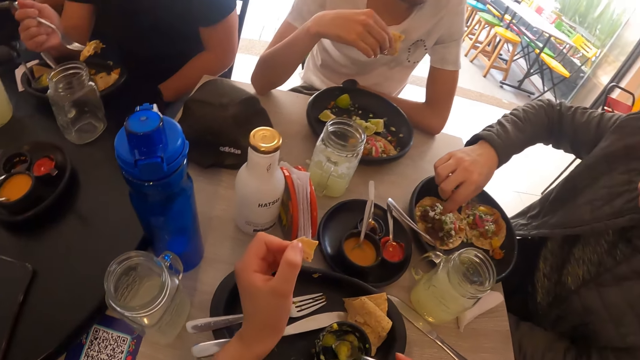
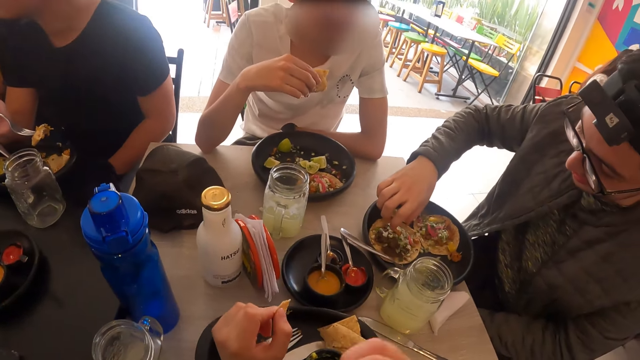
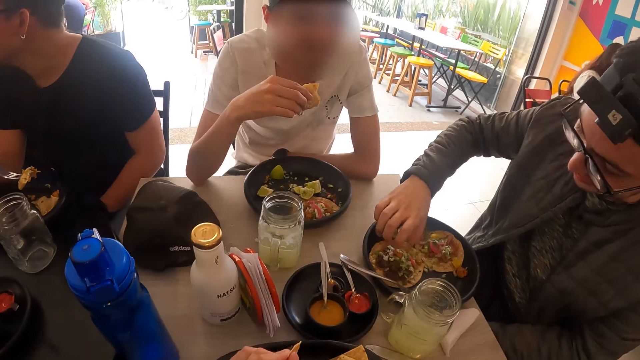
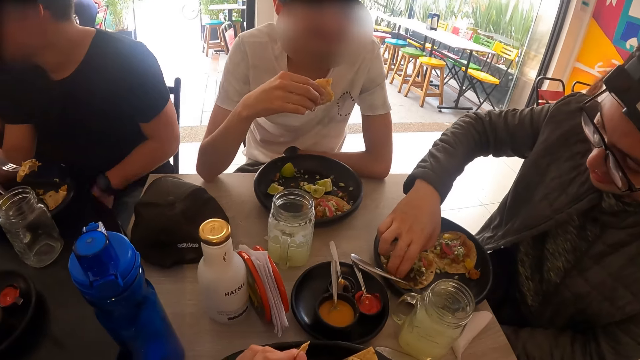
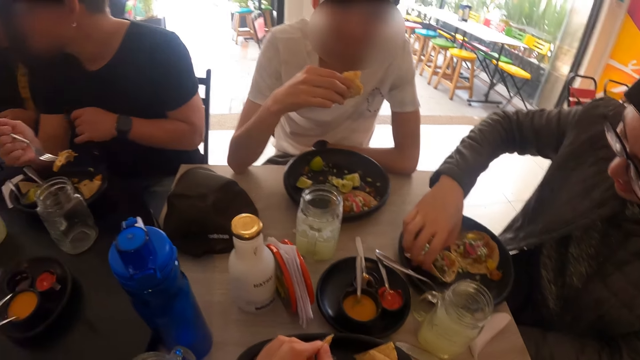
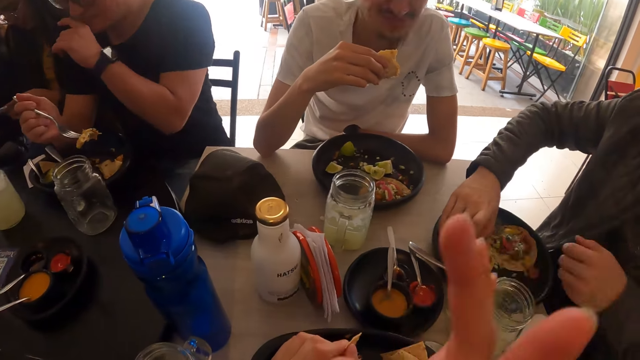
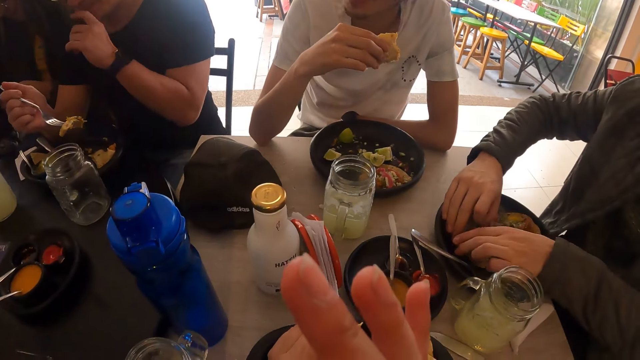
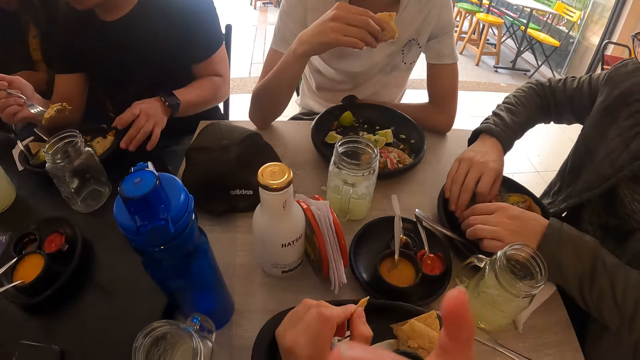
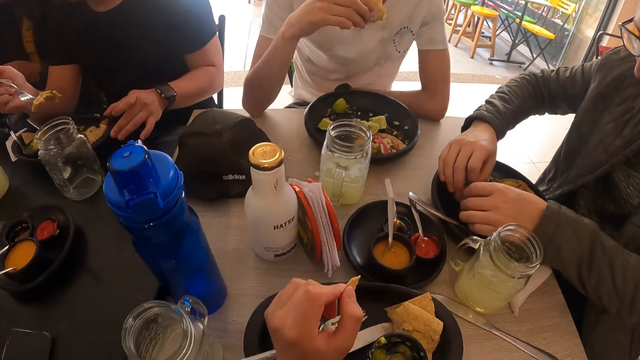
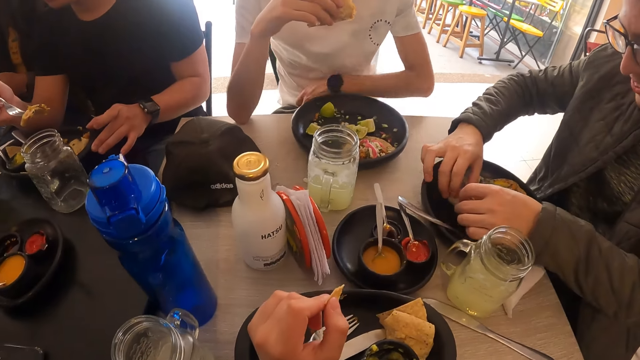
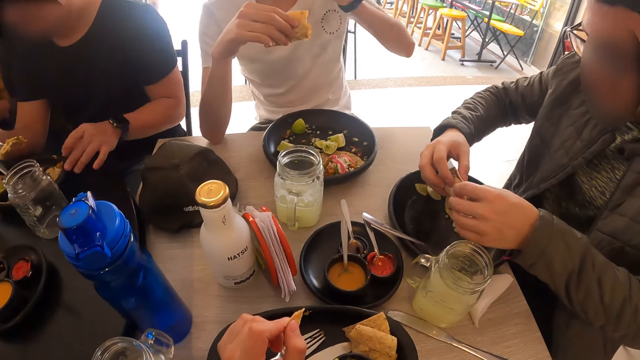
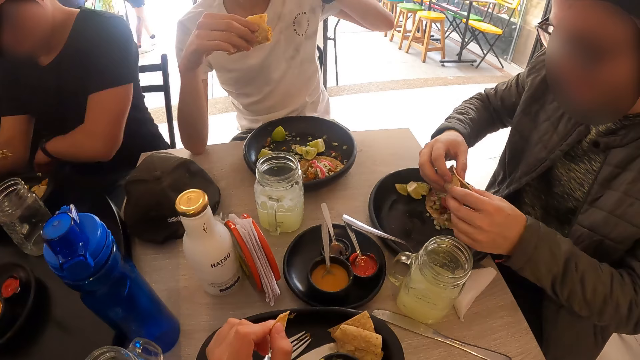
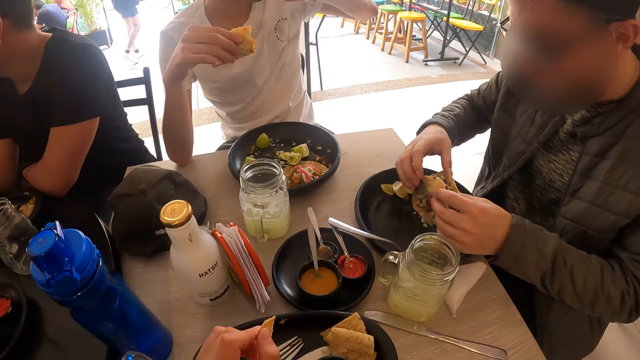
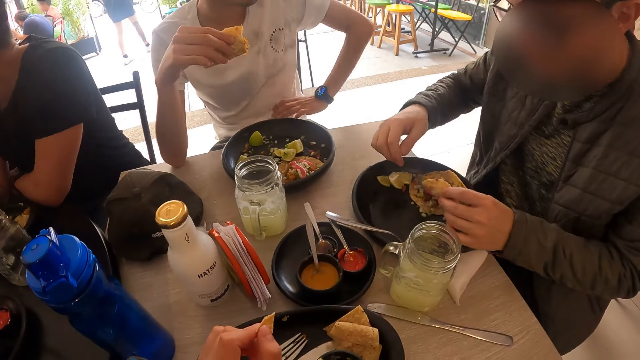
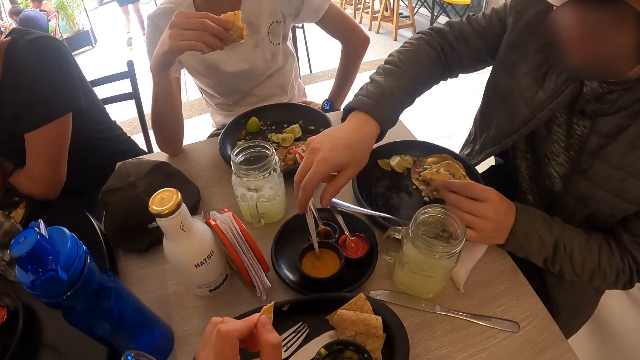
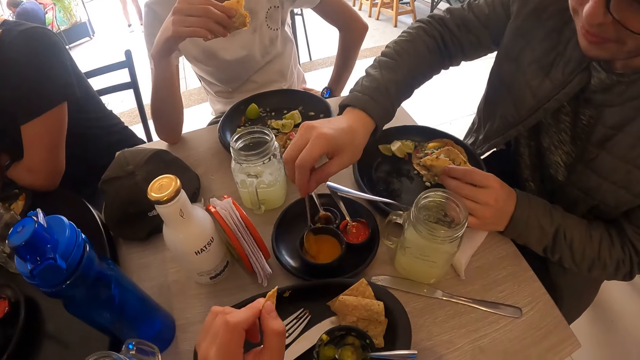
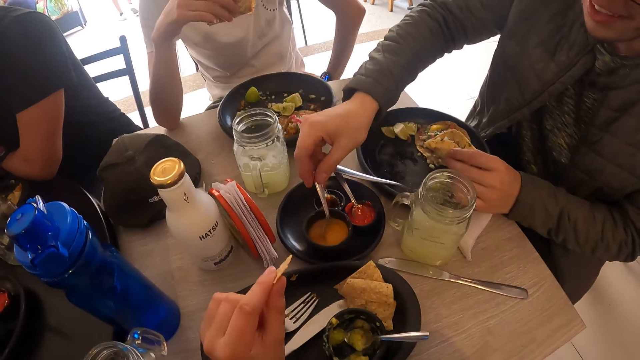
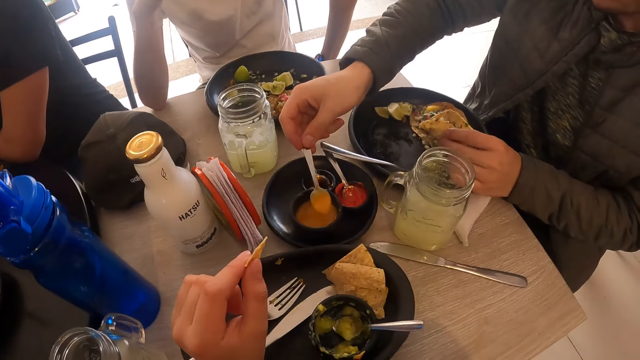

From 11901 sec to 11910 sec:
The camera wearer places the spoon in the plate of avocado sauce on the tray on the table with her right hand. A man pushes a plate on the table with his left hand. Another man picks the taco from the plate on the table with both hands. The other man scoops avocado sauce from the plate on the tray on the table with a spoon in the bowl with his right hand.

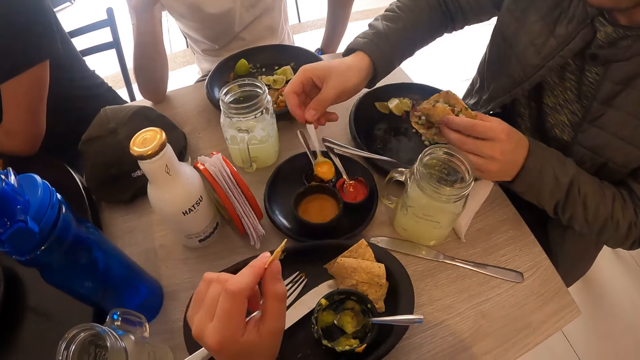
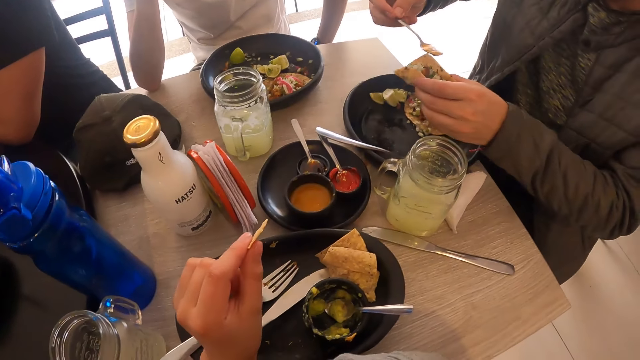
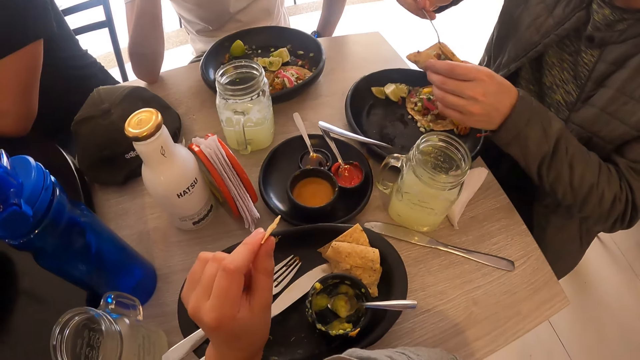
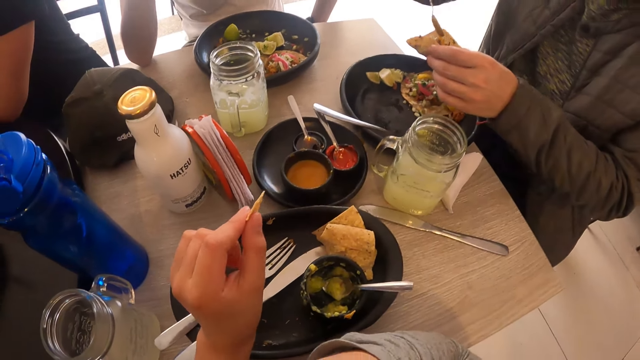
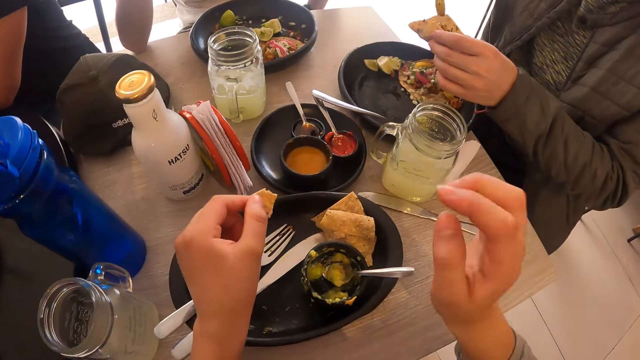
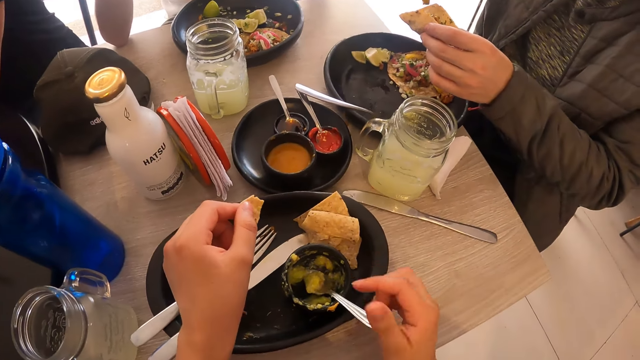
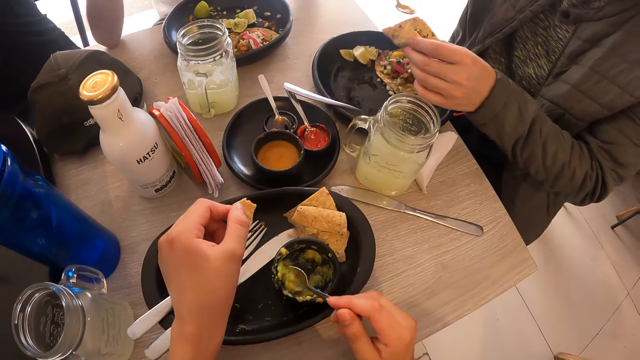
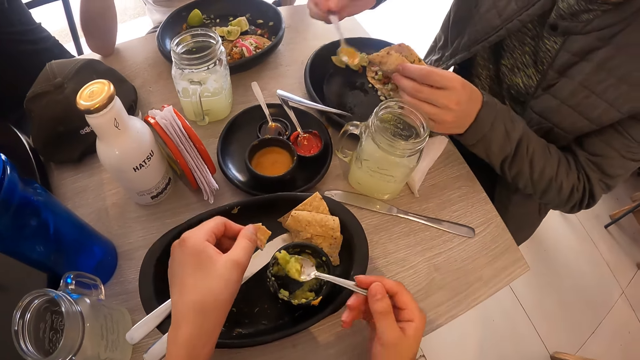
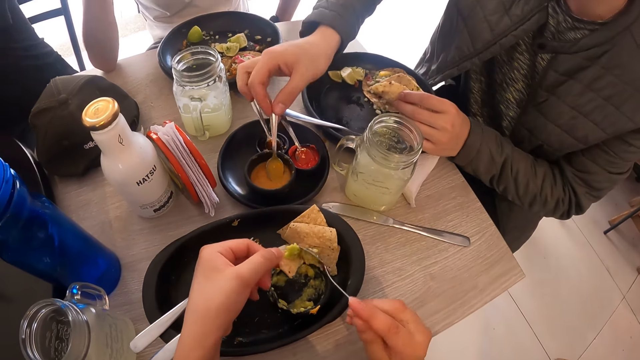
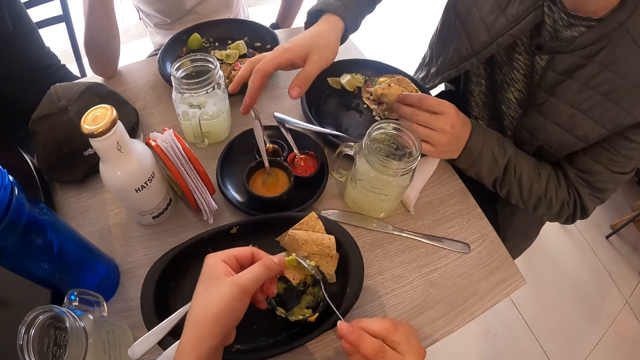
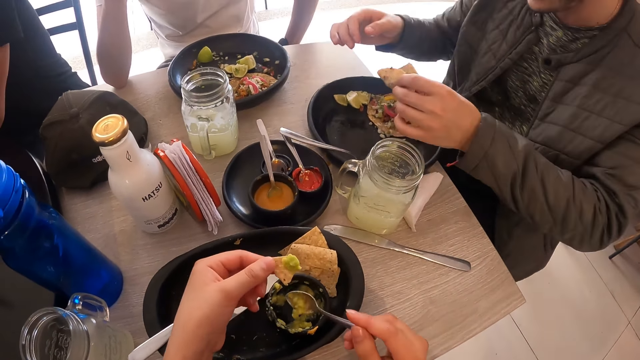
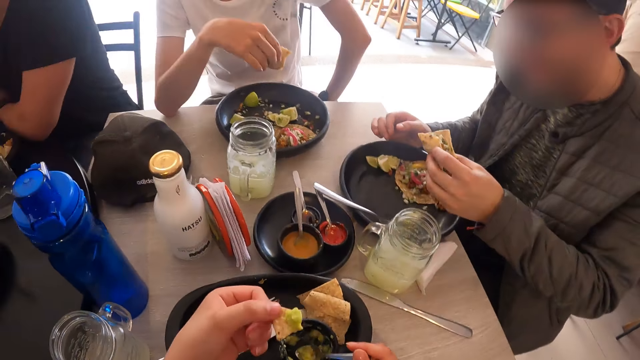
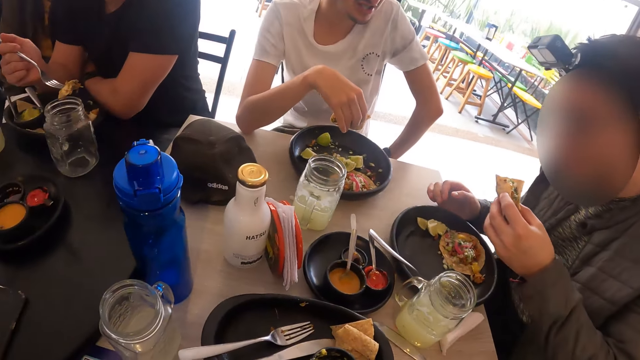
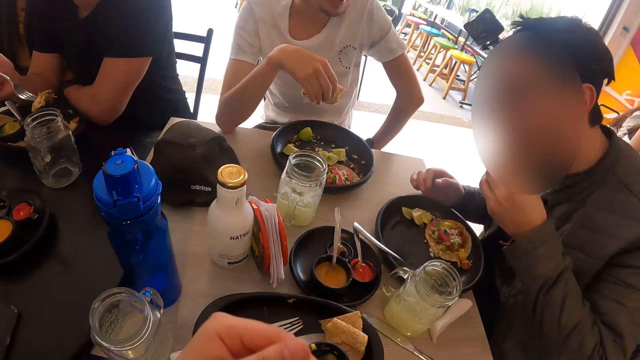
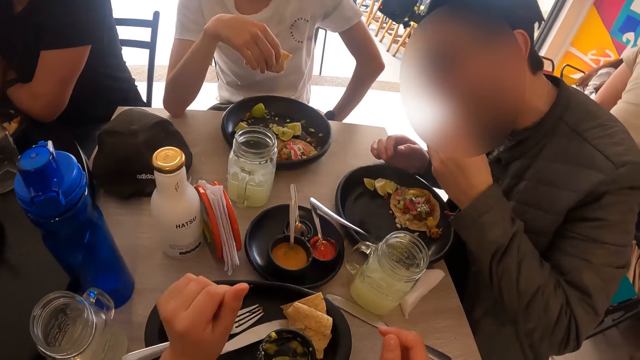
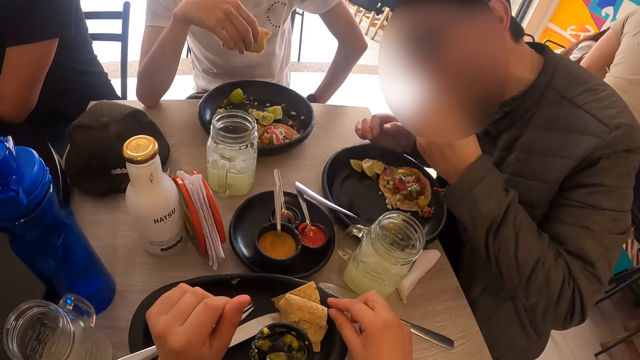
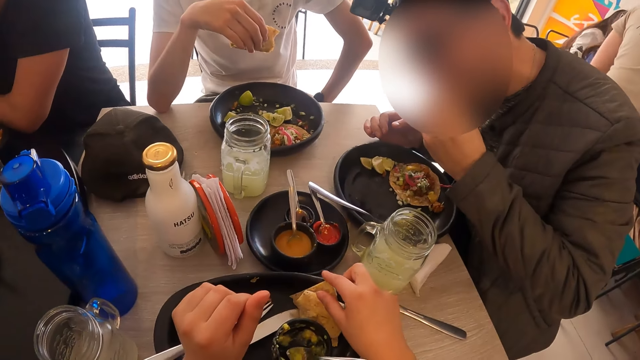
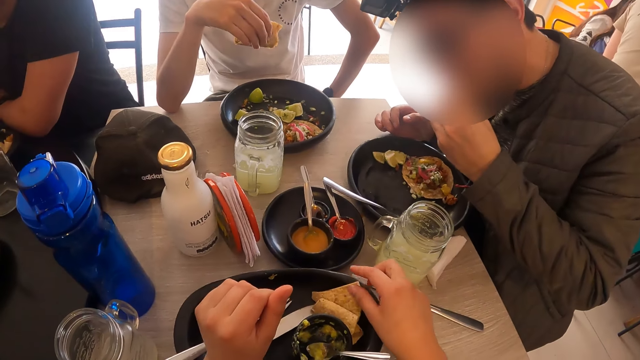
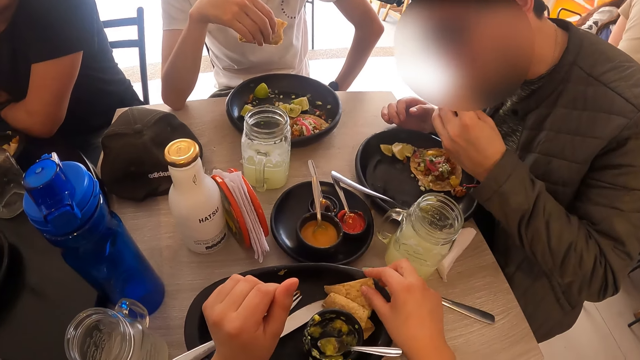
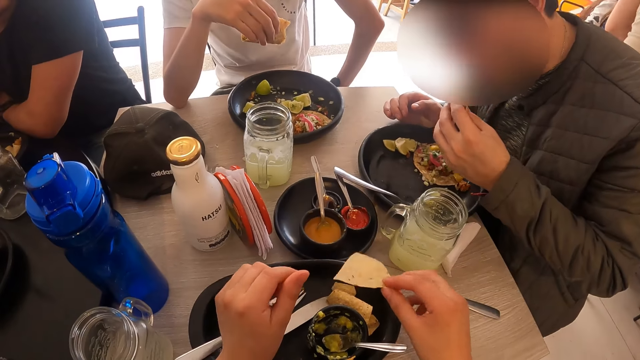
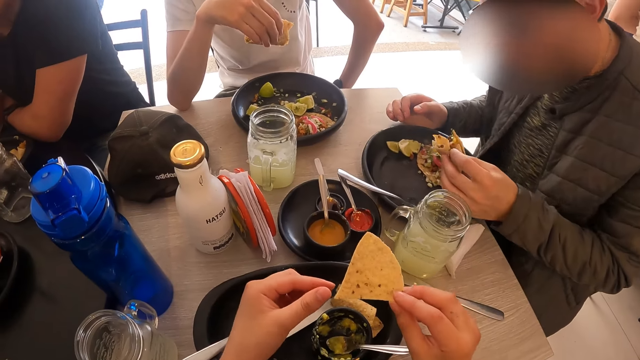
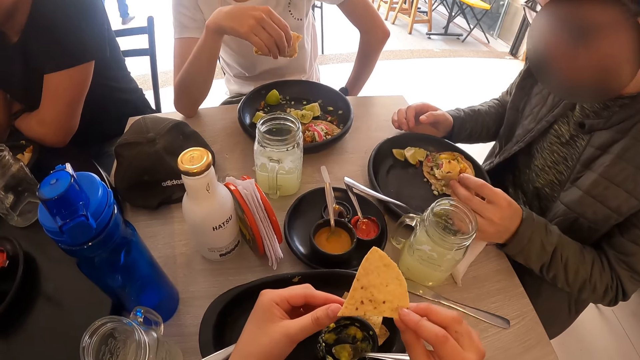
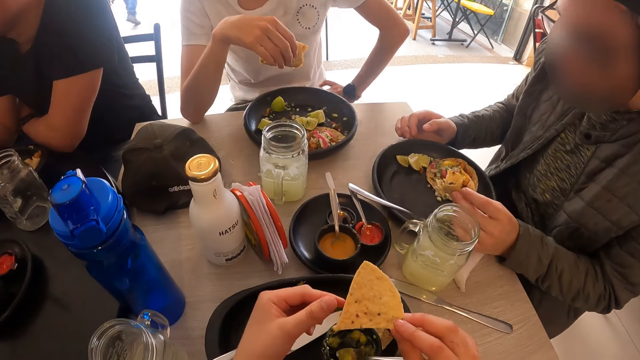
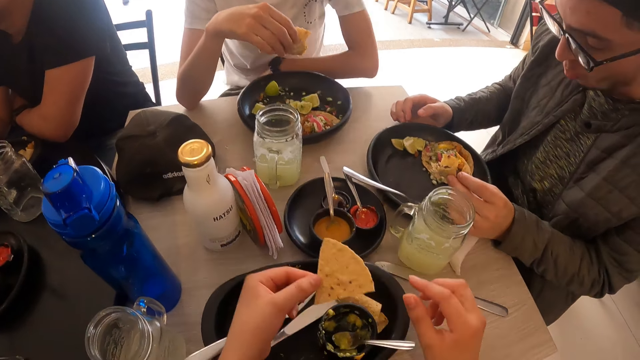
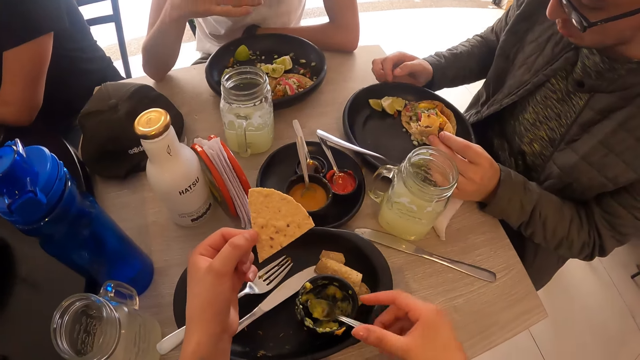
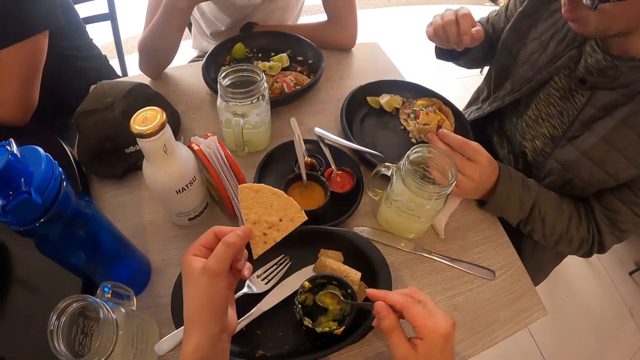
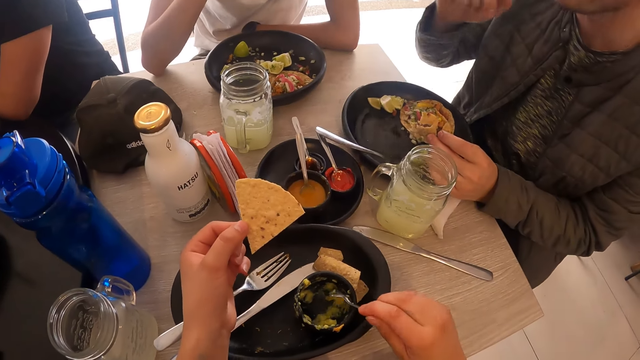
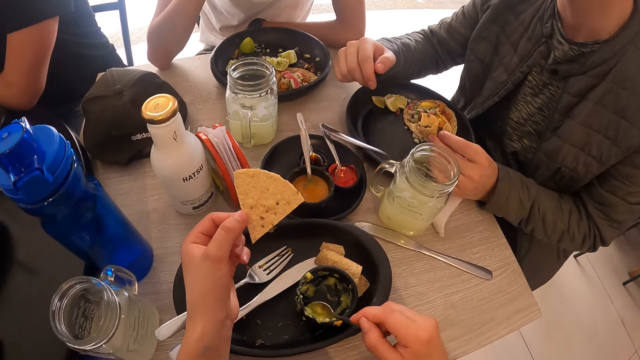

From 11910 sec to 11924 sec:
The man pours the avocado sauce on the taco with the spoon in his right hand. The camera wearer scoops avocado sauce from the plate on the tray on the table with a spoon with her right hand. She pours the avocado sauce in the spoon in her right hand on the chip in her left hand. The man places the spoon in the plate of avocado sauce on the tray on the table with his right hand. The camera wearer eats the chip in her left hand. The man eats from the taco in his left hand. The camera wearer places the spoon in the plate of avocado sauce on the tray on the table with her right hand and places her left hand on the table. She picks a chip from the tray on the table with her right hand. She passes the chip from her right hand to her left hand. She scoops avocado sauce from the plate on the tray on the table with her right hand.
